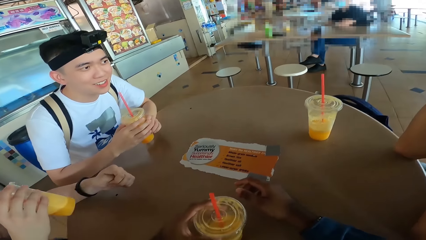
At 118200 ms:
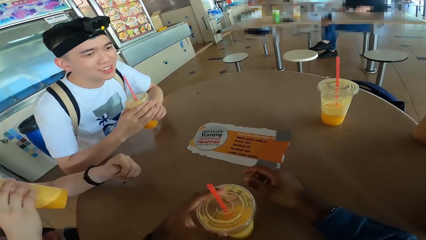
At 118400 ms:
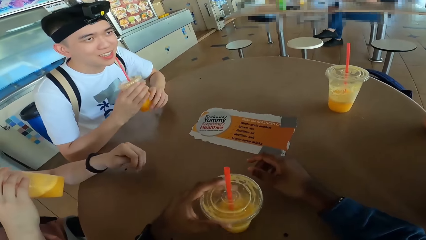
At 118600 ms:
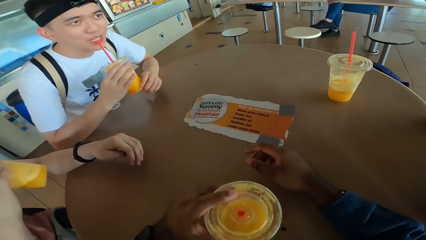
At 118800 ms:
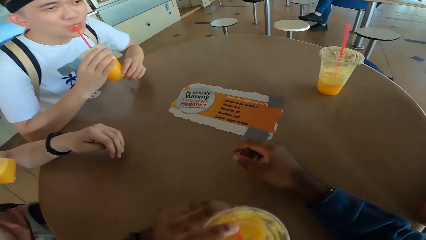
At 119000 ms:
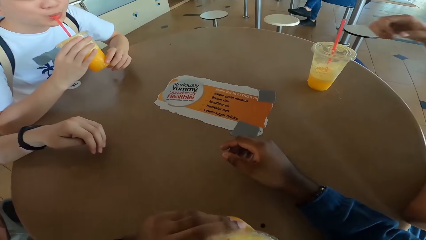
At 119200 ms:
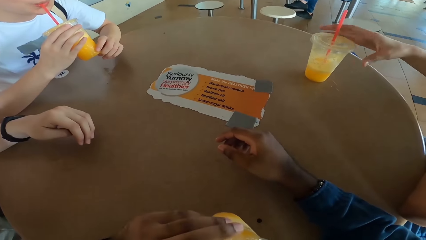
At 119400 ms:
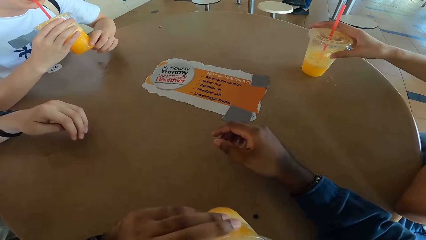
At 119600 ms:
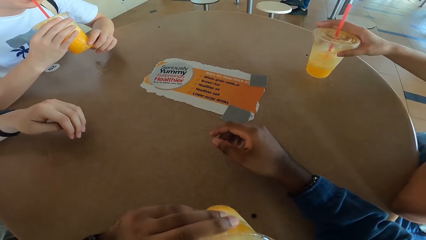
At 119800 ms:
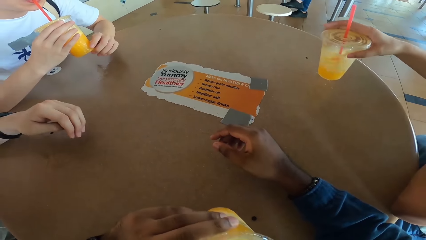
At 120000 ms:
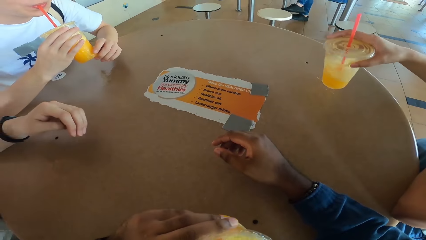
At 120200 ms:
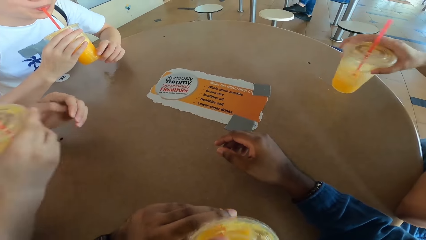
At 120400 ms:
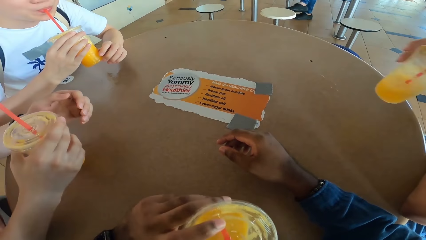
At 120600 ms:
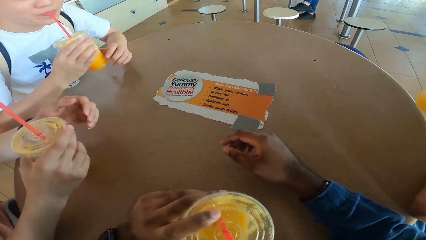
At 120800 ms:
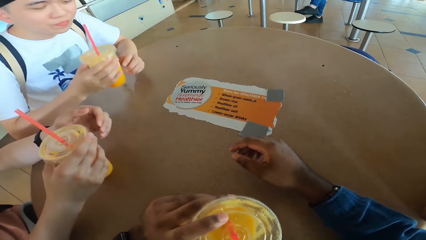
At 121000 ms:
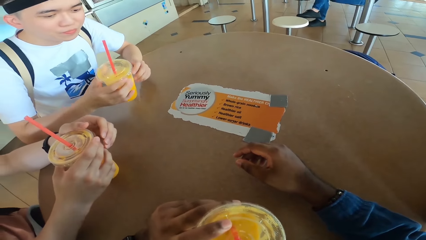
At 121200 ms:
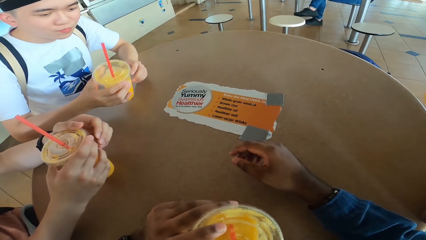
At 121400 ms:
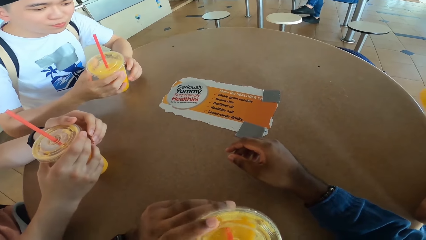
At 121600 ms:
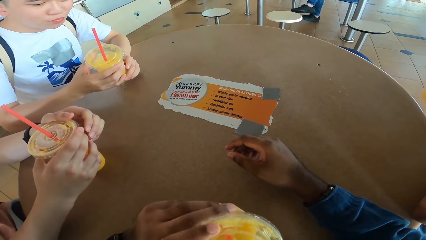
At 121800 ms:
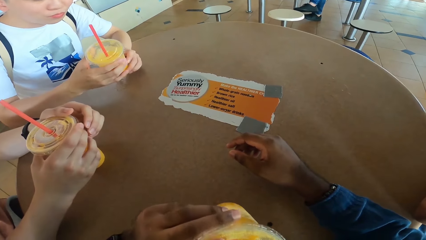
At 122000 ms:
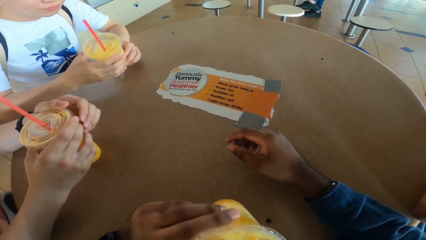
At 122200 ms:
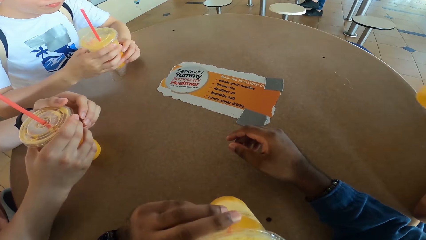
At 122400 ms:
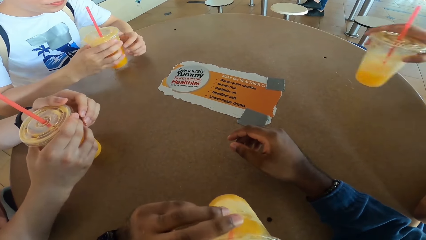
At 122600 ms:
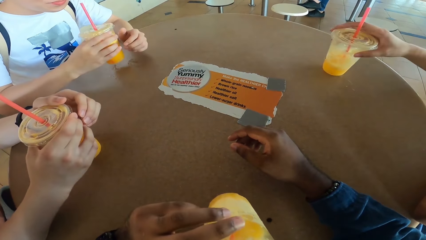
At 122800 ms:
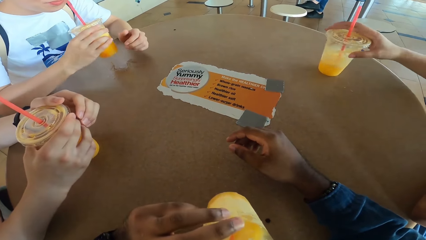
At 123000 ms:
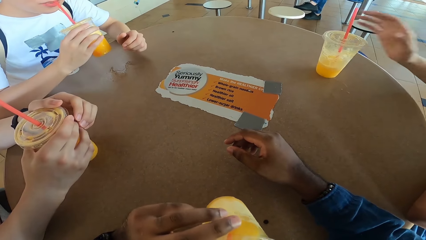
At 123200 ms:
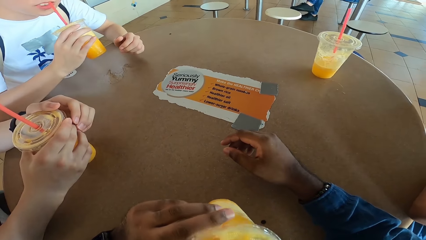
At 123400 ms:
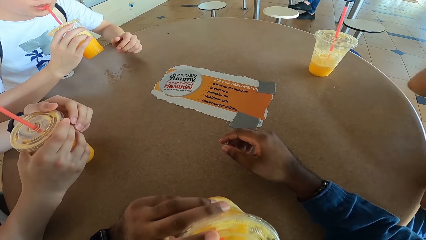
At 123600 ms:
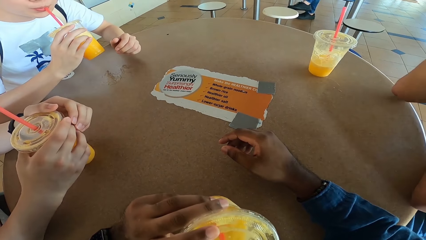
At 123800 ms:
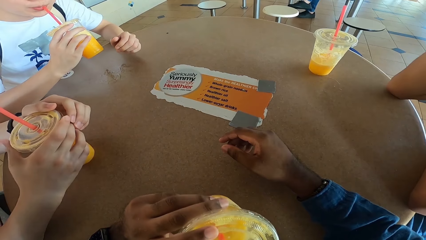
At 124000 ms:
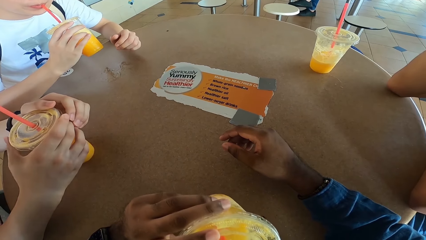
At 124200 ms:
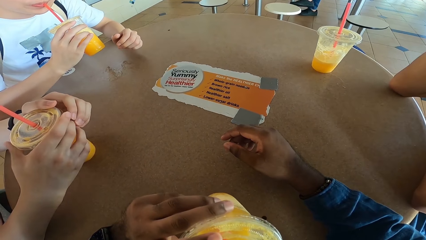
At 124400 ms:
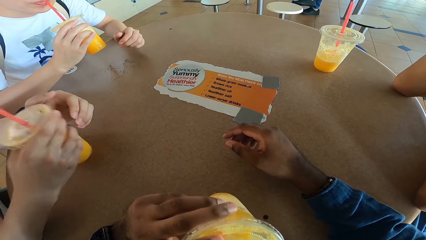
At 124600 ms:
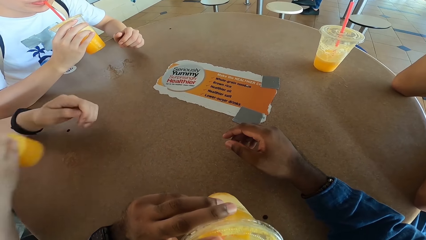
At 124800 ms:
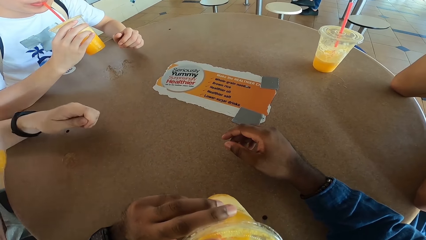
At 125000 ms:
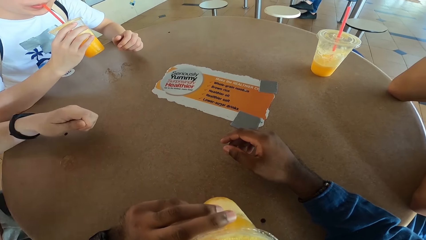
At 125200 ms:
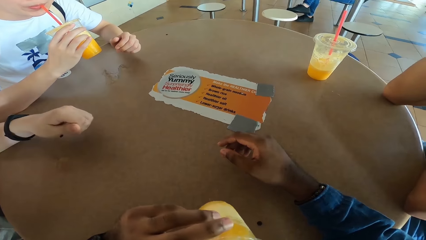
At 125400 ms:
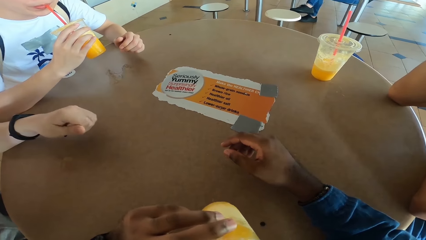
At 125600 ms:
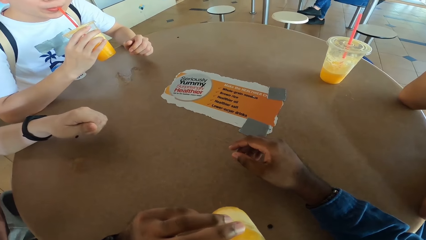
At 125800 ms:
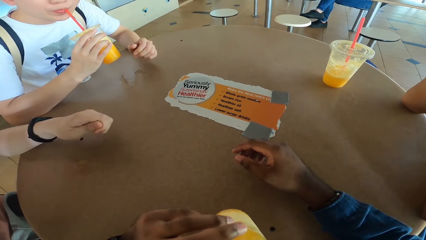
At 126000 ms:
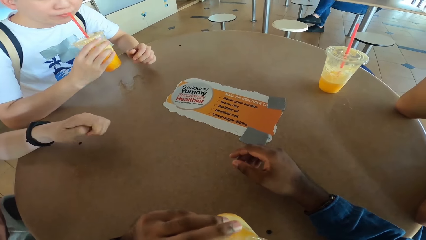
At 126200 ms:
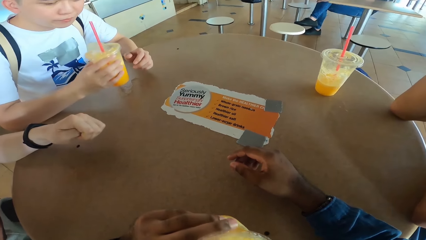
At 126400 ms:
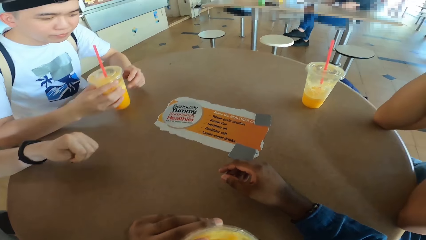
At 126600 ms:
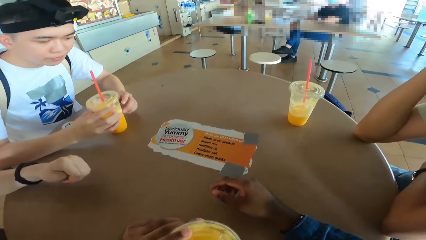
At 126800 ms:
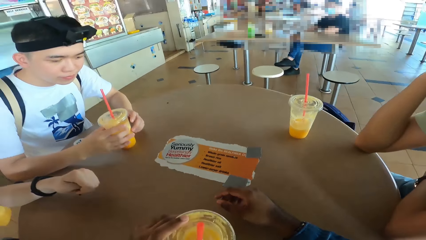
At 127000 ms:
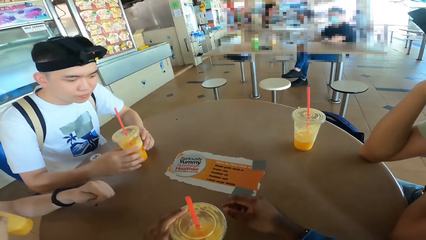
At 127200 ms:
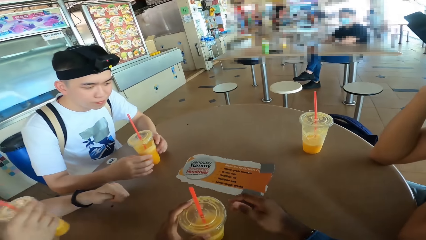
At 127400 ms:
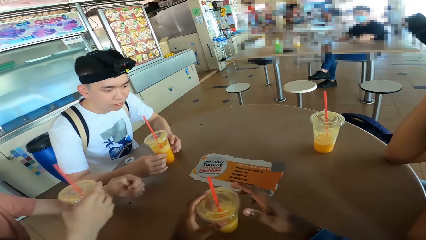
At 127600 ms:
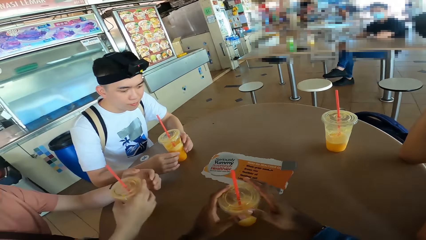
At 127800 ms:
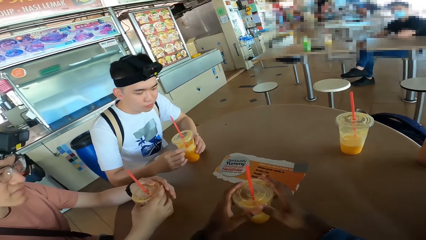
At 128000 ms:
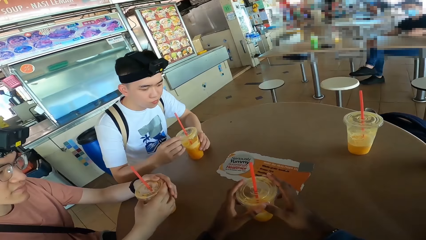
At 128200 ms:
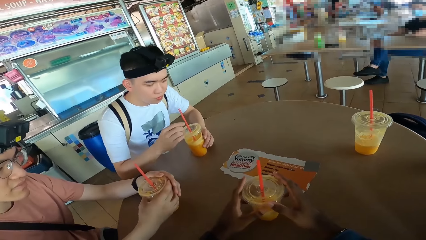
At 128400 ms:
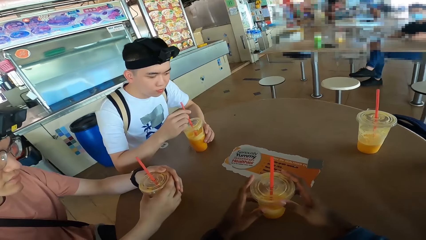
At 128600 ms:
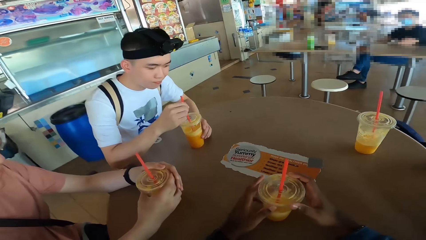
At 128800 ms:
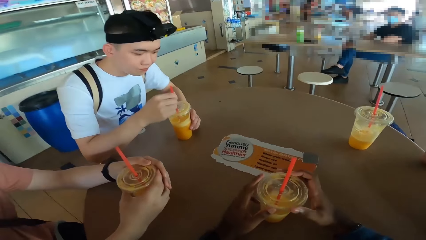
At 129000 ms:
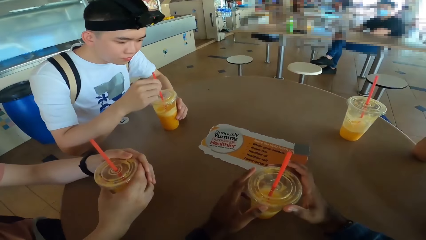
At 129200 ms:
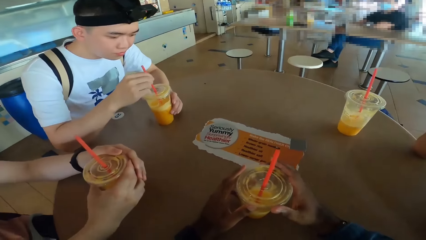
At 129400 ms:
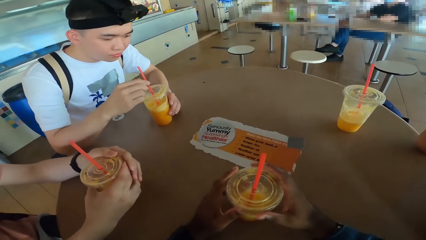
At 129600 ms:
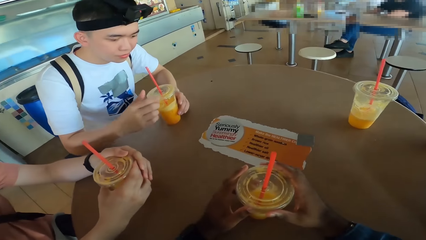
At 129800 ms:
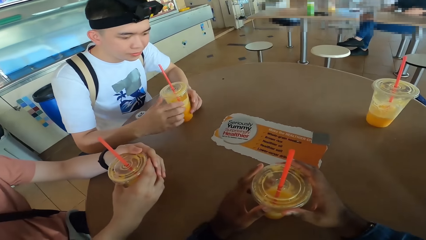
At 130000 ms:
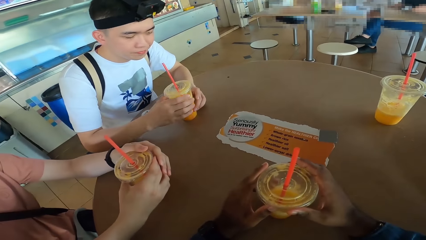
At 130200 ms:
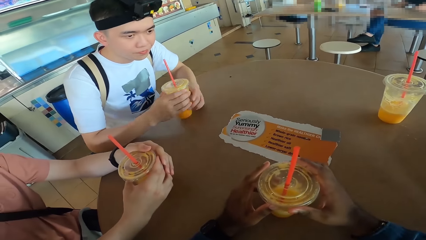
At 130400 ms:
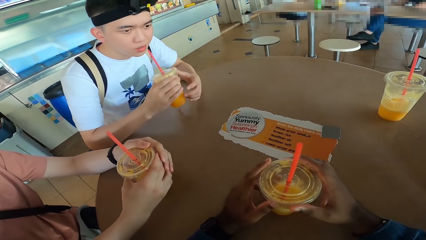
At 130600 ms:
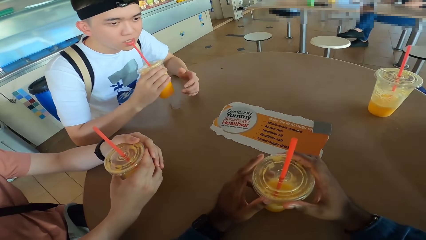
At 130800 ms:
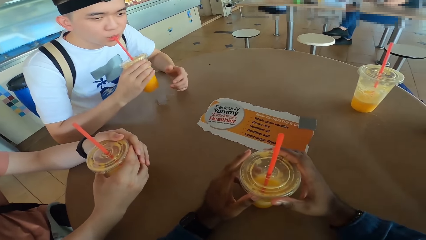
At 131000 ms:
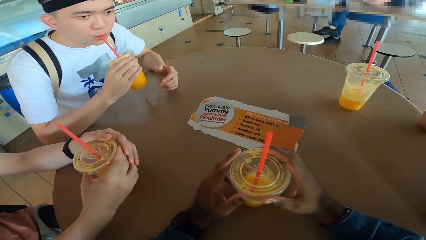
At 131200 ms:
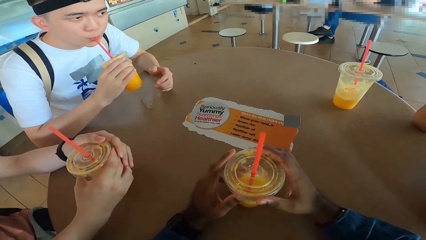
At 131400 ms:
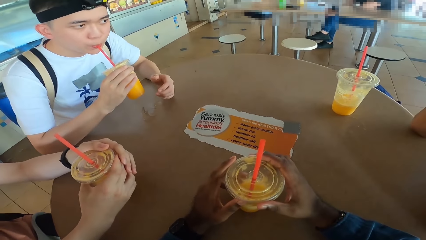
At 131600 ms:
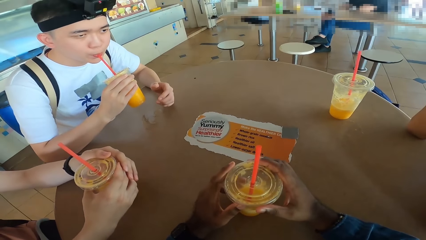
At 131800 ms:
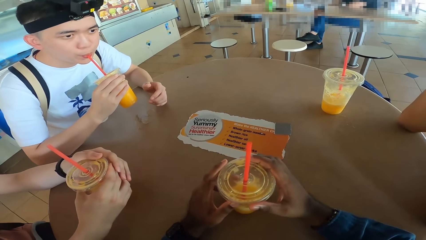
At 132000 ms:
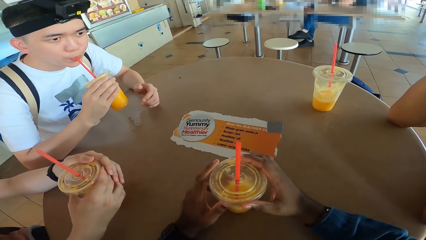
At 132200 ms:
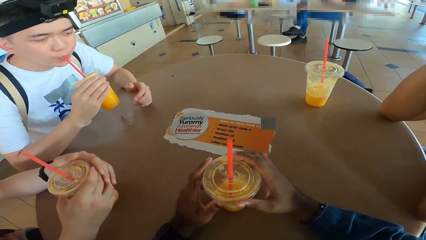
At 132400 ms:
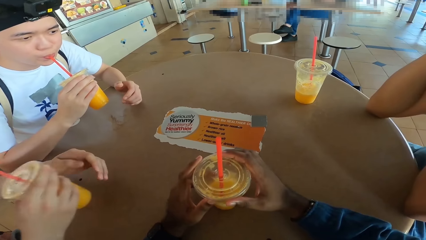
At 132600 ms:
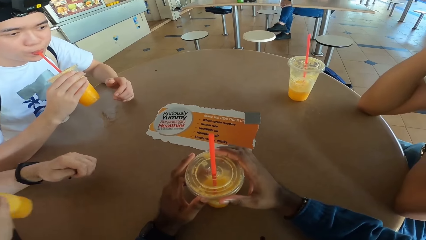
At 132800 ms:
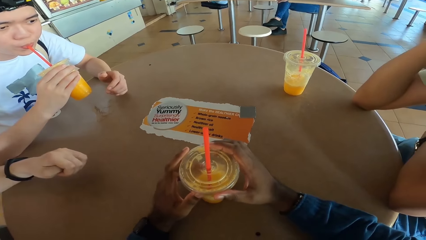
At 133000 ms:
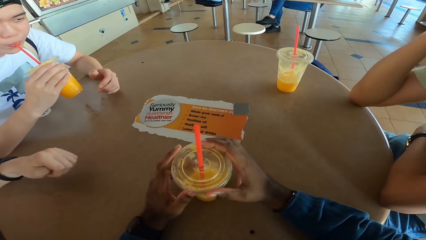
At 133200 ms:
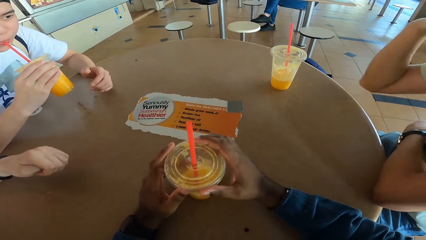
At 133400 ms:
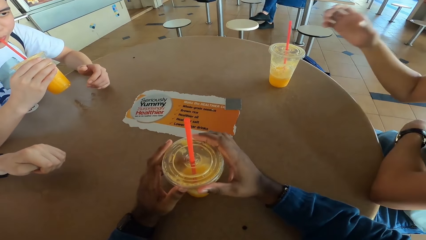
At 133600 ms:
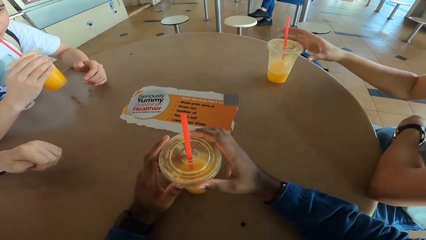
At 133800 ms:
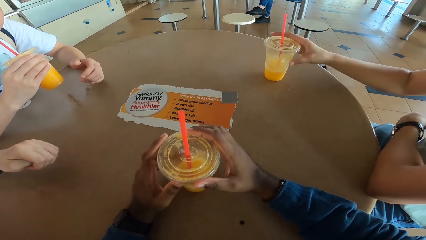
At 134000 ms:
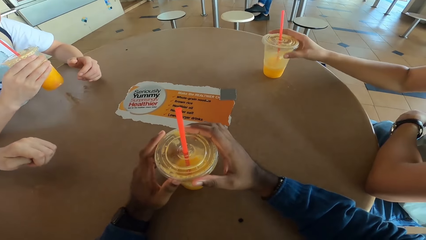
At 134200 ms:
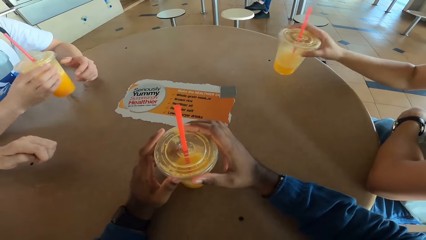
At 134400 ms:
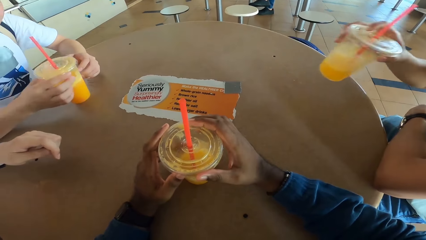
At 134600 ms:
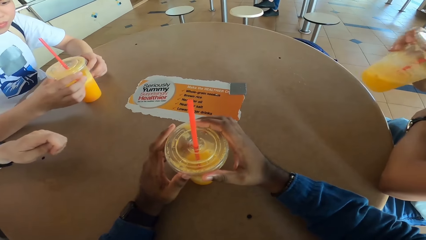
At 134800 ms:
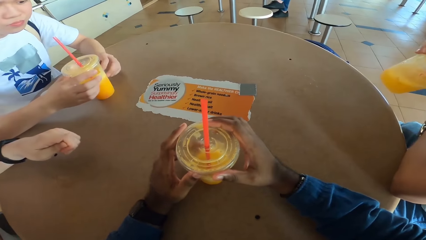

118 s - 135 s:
A man sips juice. Another man sips juice. The camera wearer drinks a juice. A third man picks up a juice glass and shakes the juice glass. The first man places a juice can on the table. The third man sips juice. The second man sips juice. The camera wearer sips juice. The third man places the juice glass on the table. The second man sips juice. The first man sips juice. The second man places the juice can on the table. The camera wearer sips juice and places the juice can on the table. The first man places the juice can on the table. The second man sips juice. The first man sips juice. The second man places the juice can on the table.
